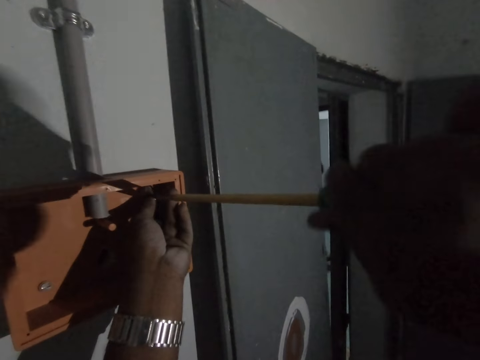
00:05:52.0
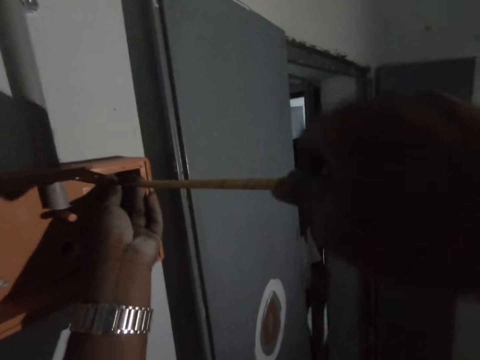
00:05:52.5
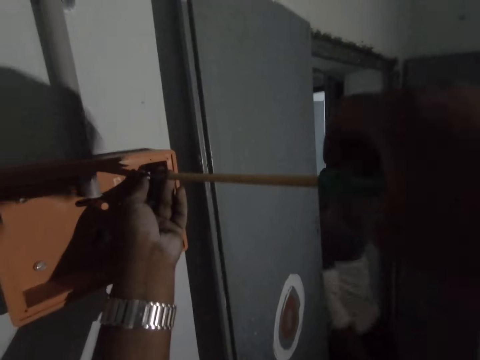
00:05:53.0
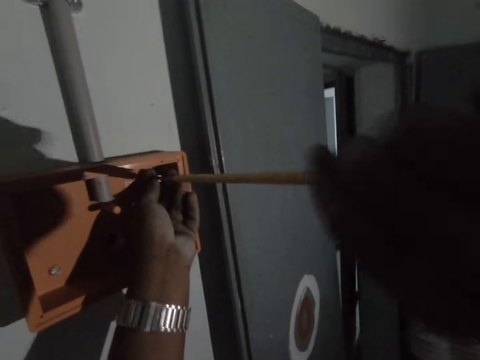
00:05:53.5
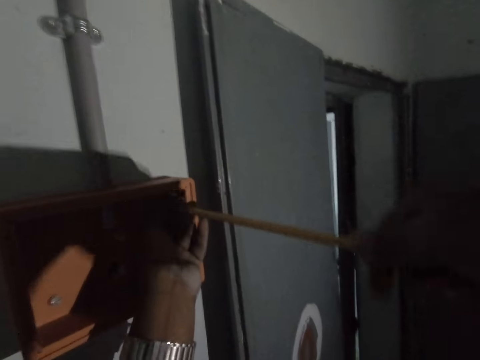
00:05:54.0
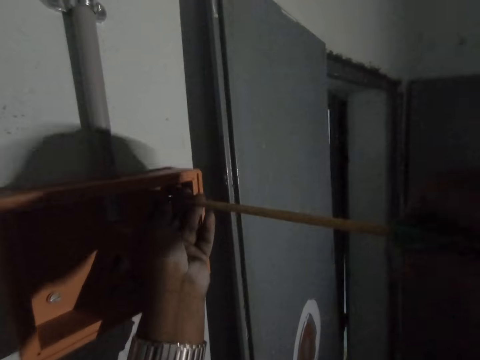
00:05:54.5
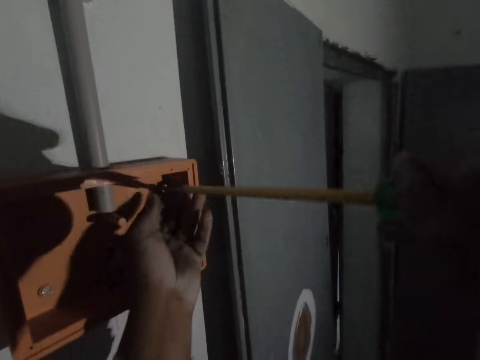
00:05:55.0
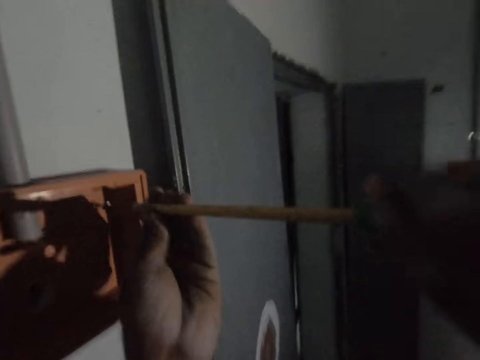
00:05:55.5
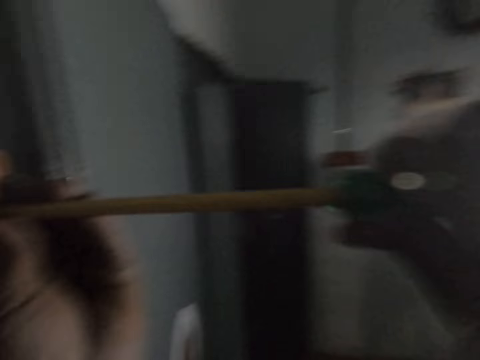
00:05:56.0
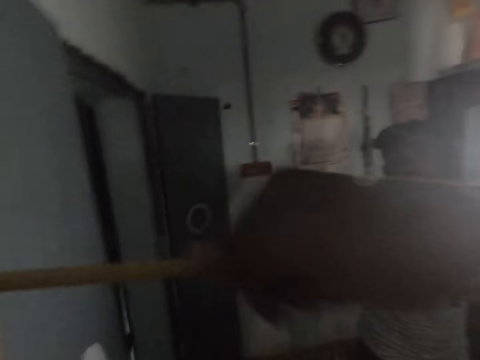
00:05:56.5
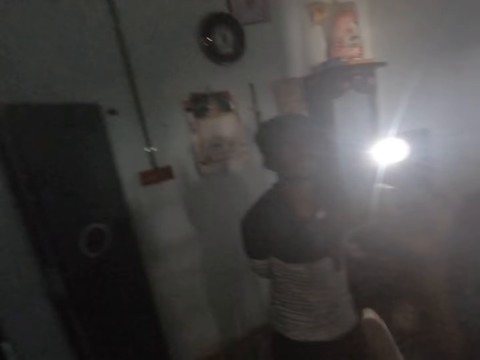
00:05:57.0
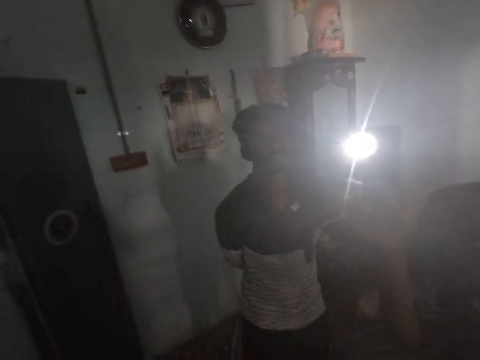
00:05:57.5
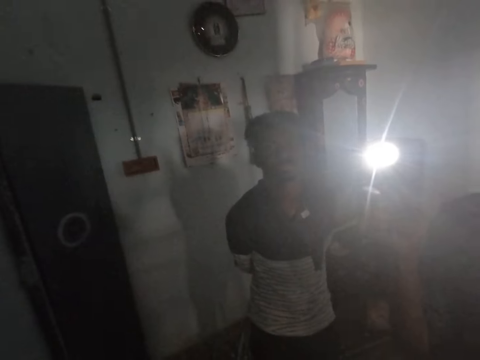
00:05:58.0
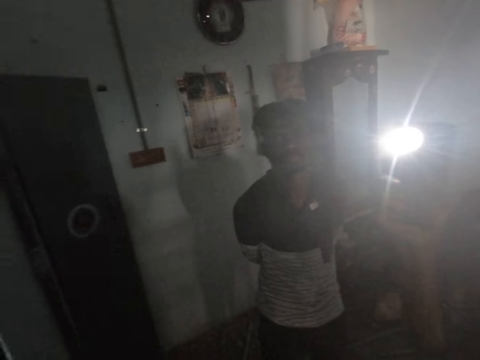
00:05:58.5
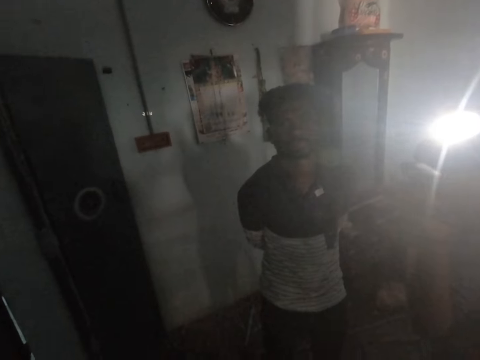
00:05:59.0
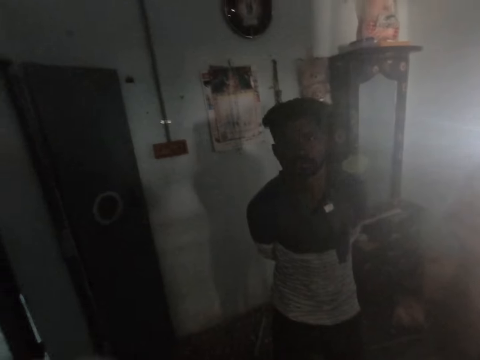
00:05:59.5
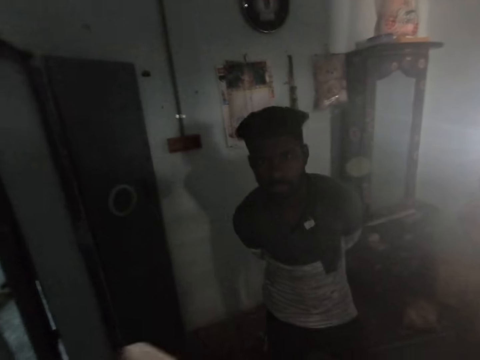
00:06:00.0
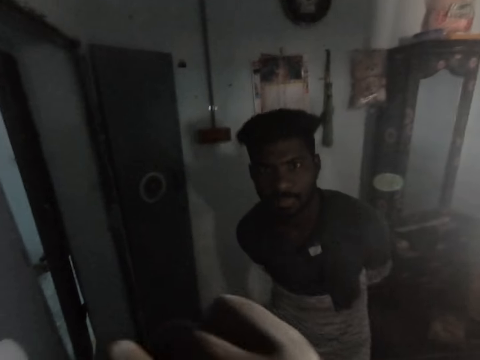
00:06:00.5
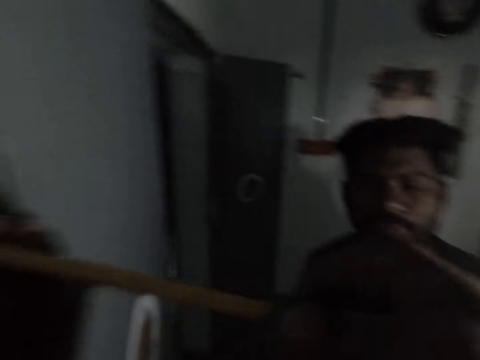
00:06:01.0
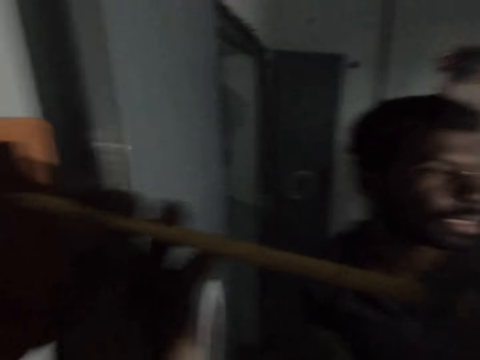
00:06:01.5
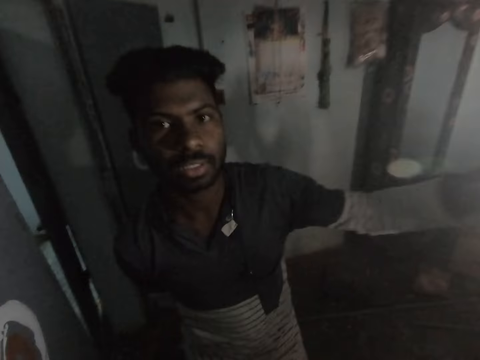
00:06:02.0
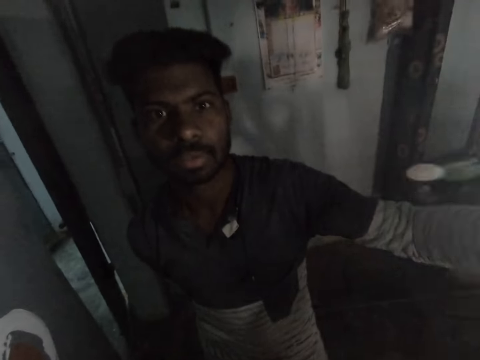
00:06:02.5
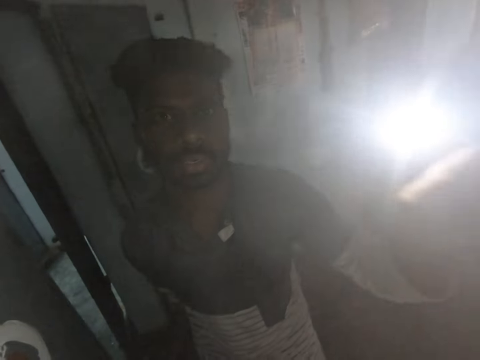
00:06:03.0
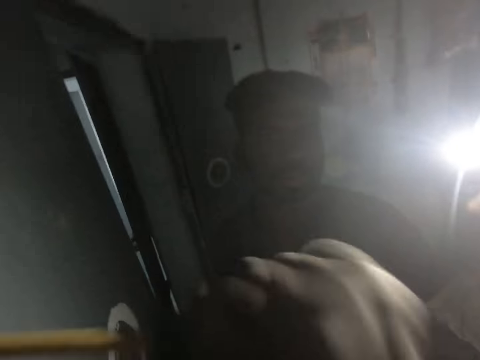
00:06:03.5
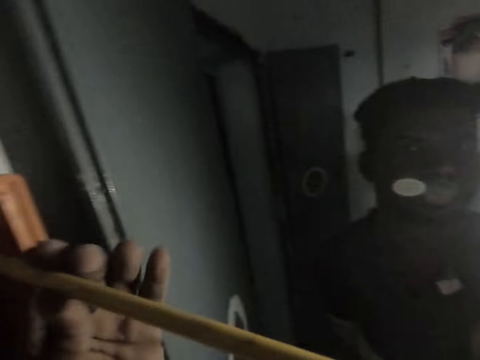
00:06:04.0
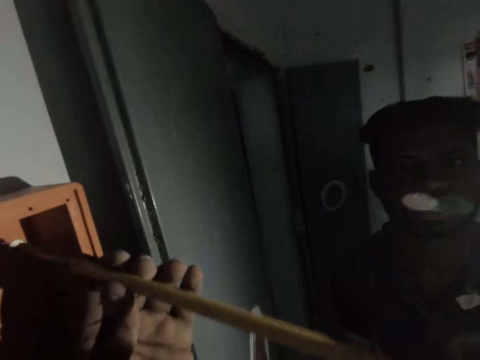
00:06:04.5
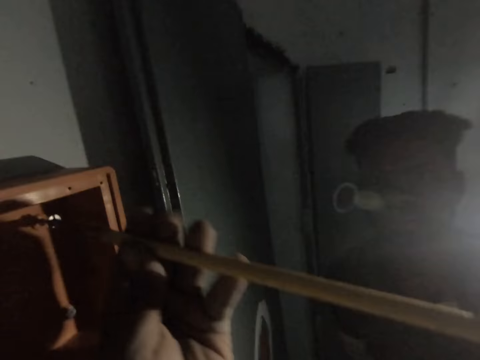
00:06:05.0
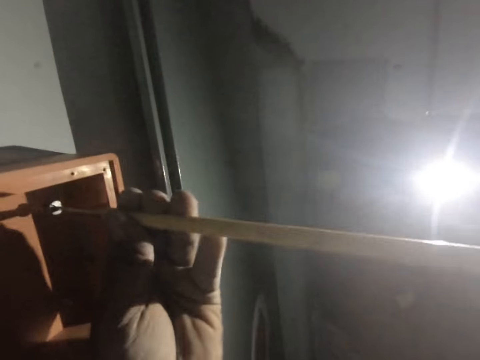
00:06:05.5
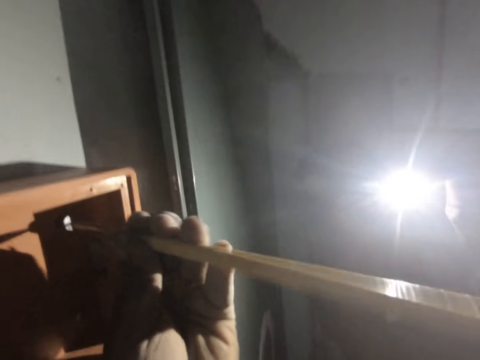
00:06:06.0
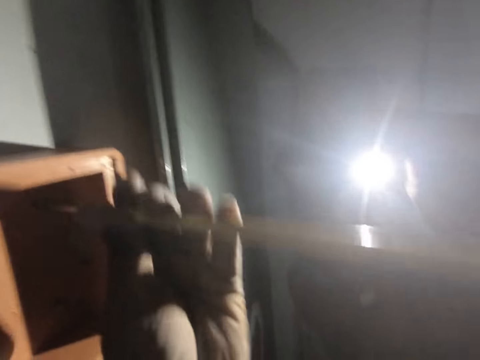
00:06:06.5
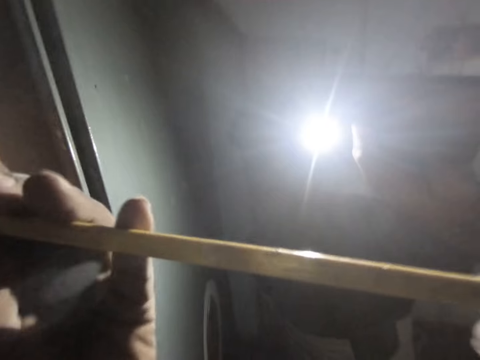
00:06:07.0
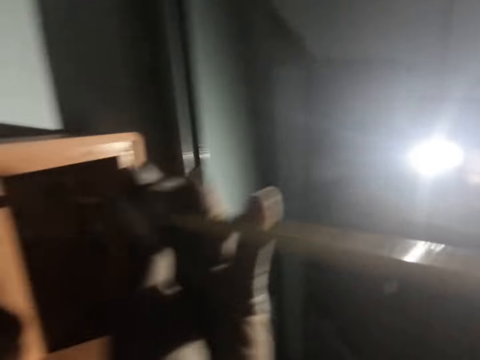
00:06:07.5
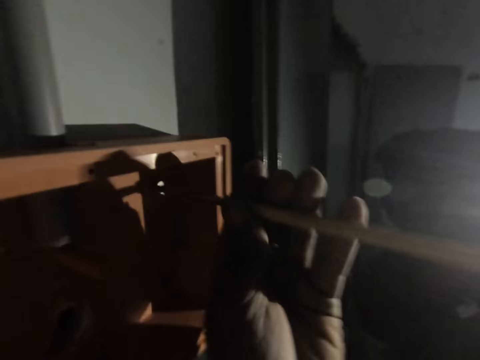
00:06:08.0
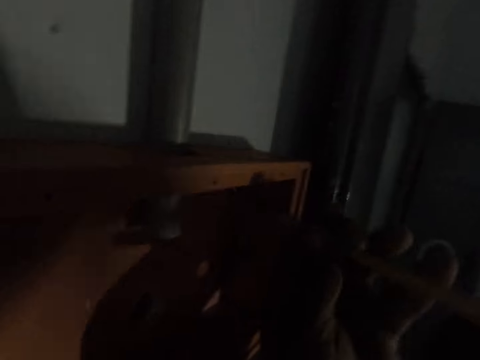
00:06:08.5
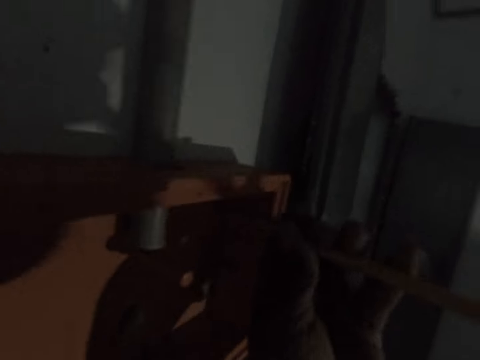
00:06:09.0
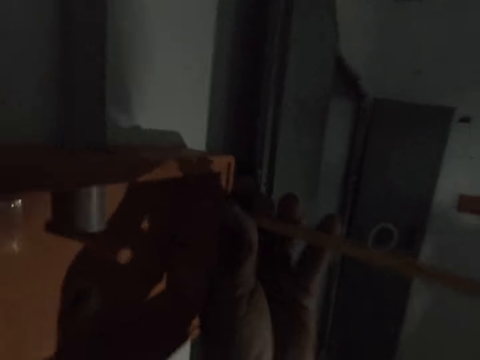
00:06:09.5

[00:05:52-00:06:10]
The camera wearer points a finger. A man converses with the camera wearer. The man takes a phone from another person. The camera wearer lights the torch. They tighten the screw with the screwdriver.

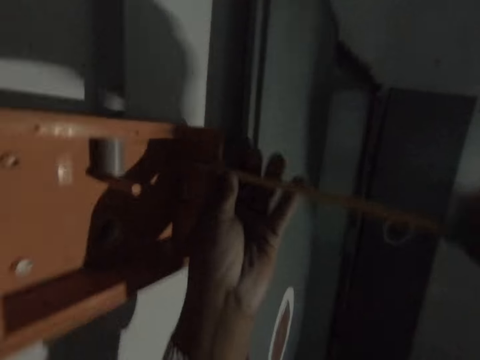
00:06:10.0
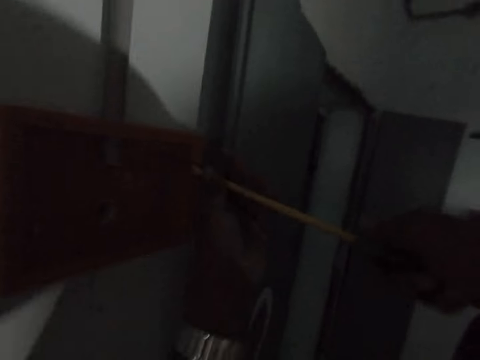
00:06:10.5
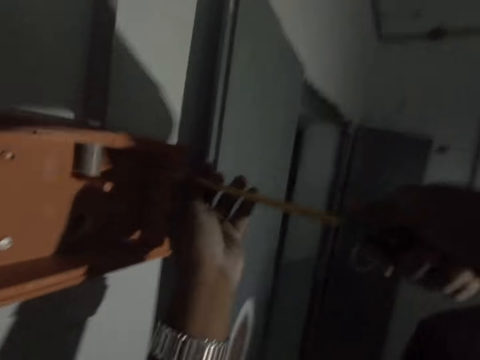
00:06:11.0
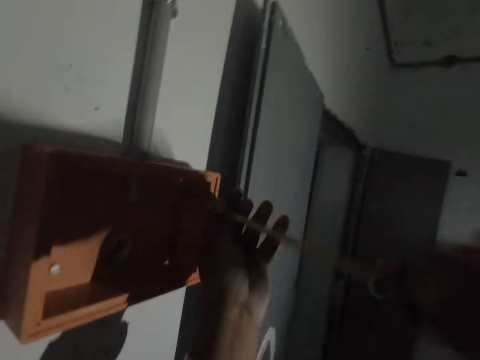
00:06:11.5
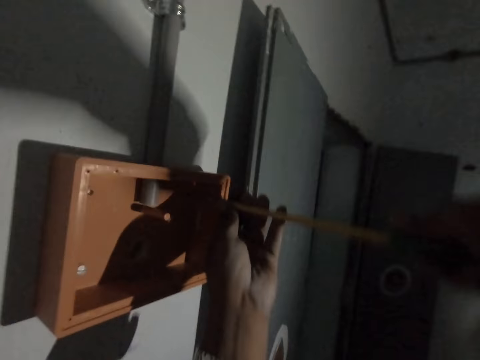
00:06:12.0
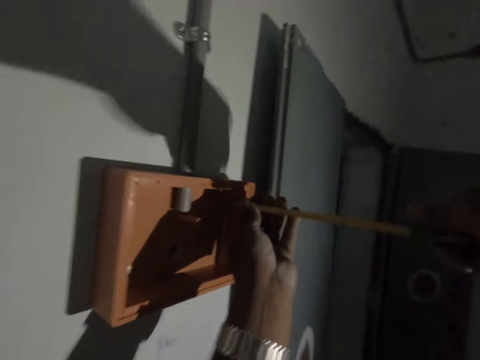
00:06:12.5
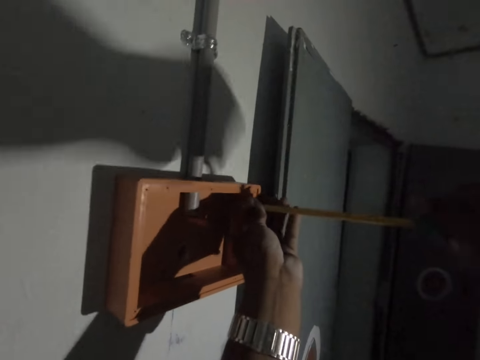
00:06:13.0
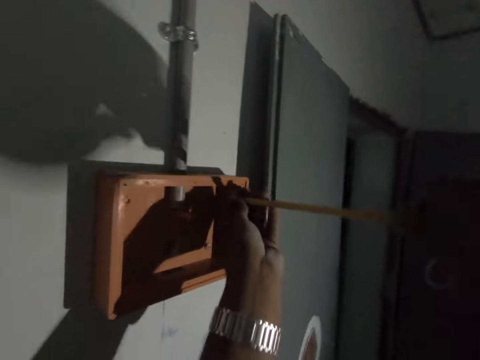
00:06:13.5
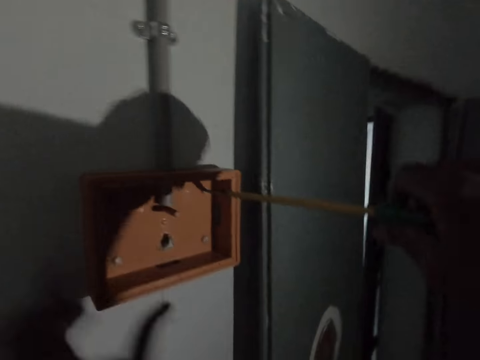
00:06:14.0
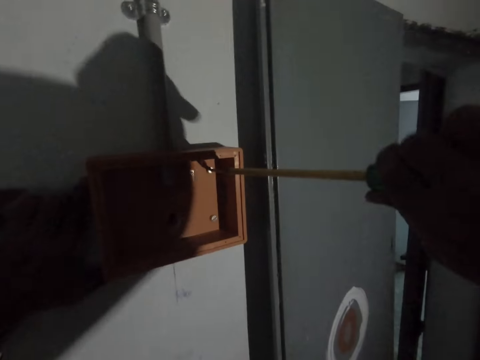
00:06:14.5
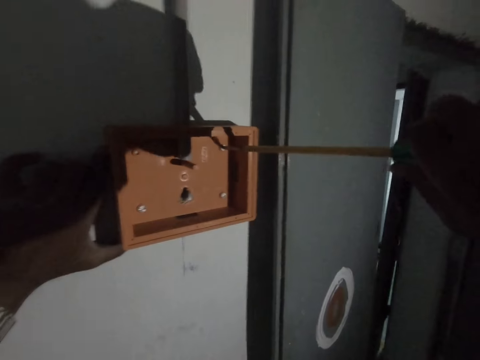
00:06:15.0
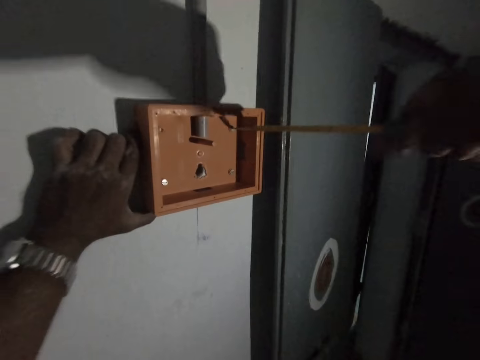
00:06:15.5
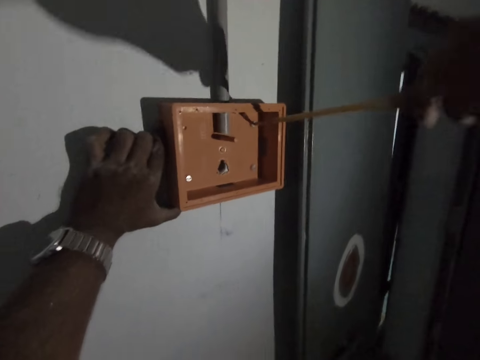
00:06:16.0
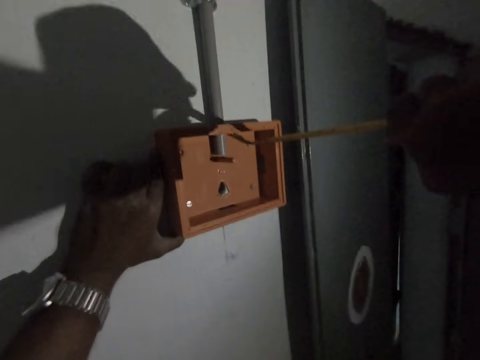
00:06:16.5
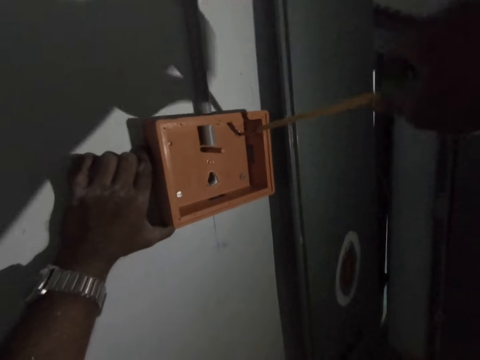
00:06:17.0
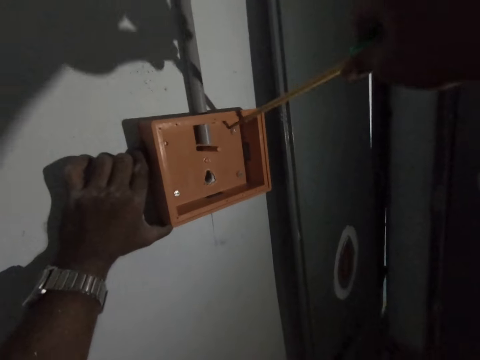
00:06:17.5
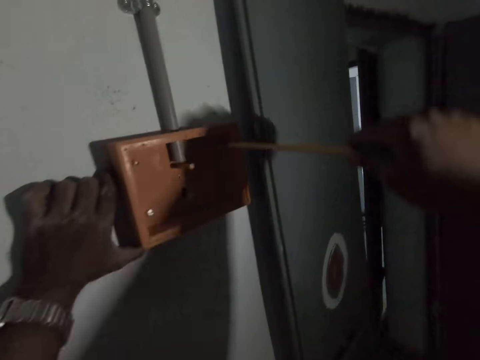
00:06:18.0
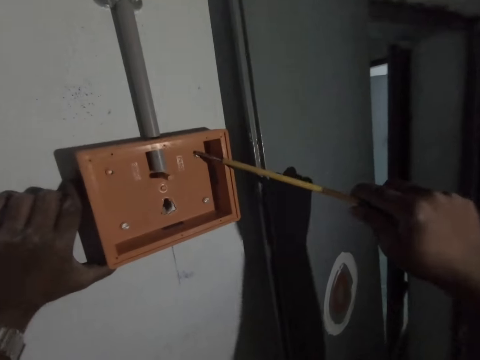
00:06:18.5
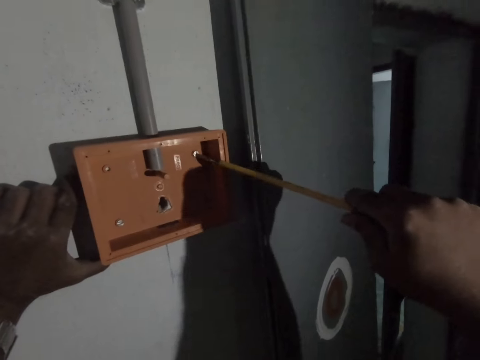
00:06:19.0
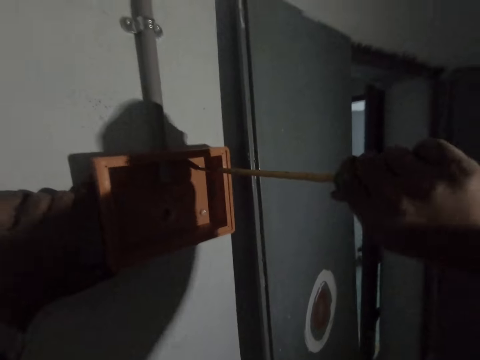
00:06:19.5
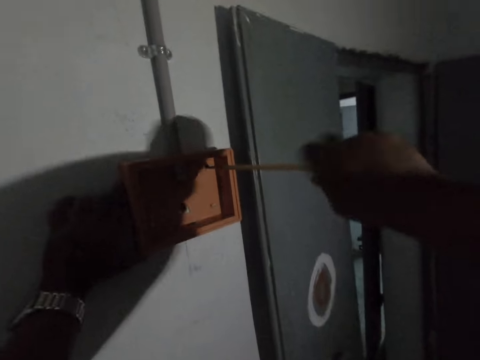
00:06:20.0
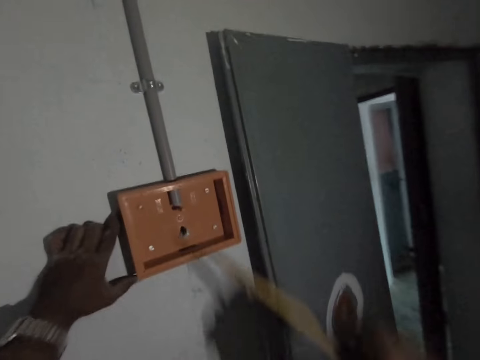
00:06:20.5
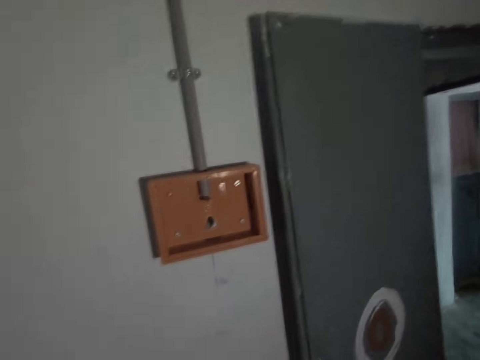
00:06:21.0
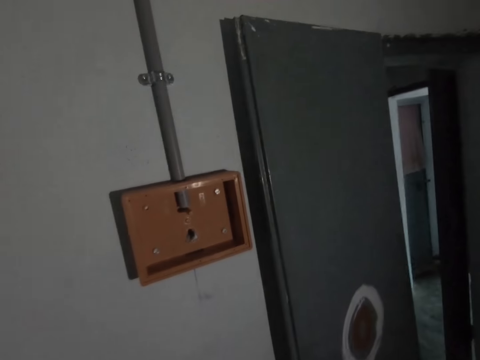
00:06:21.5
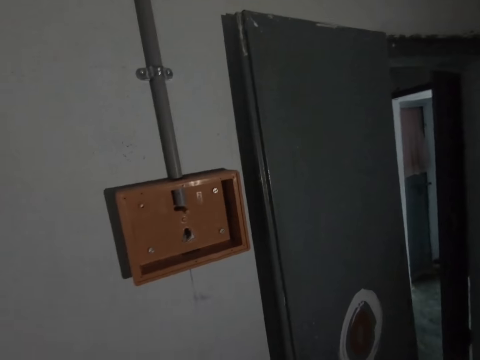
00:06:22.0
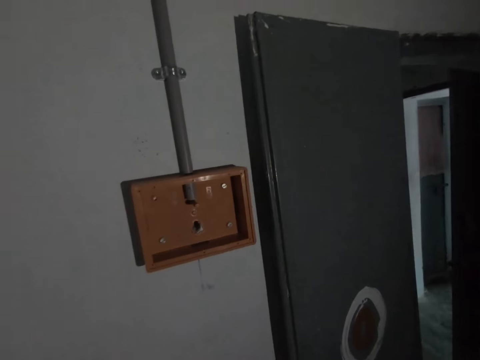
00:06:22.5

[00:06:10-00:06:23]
The camera wearer holds the pattress box on the wall with the left hand.
